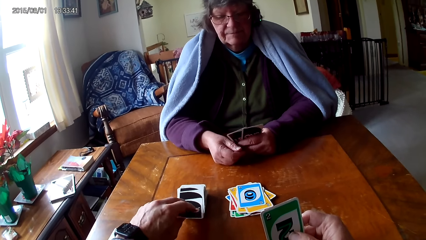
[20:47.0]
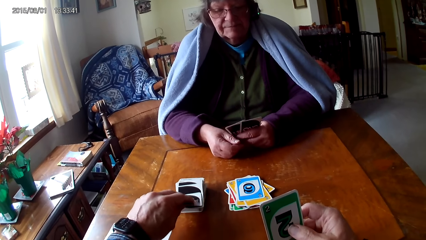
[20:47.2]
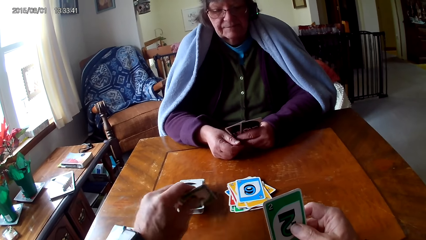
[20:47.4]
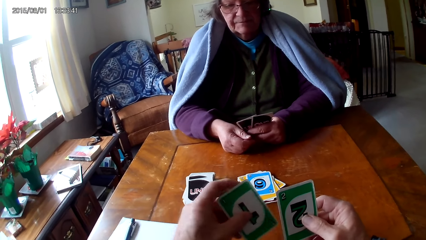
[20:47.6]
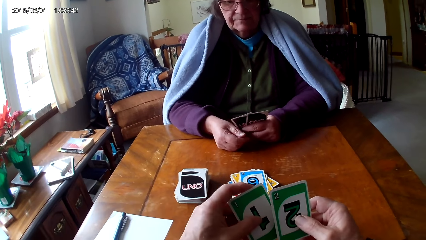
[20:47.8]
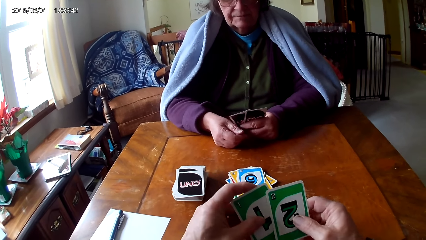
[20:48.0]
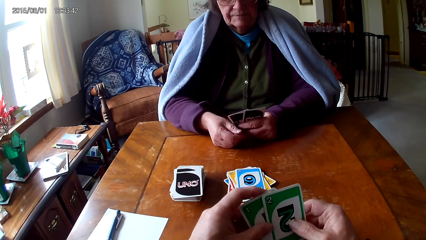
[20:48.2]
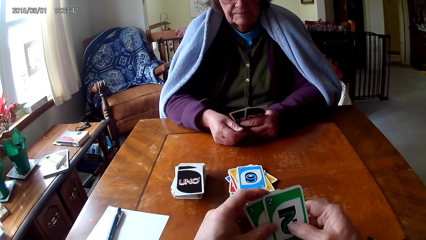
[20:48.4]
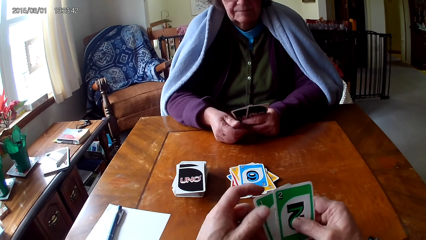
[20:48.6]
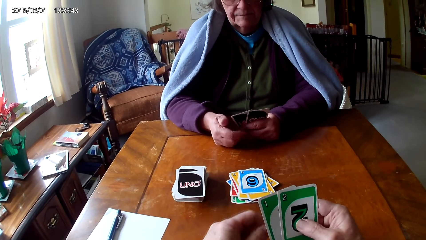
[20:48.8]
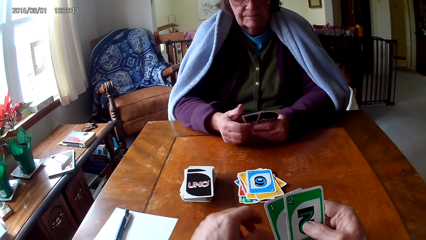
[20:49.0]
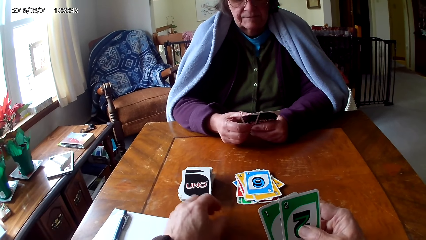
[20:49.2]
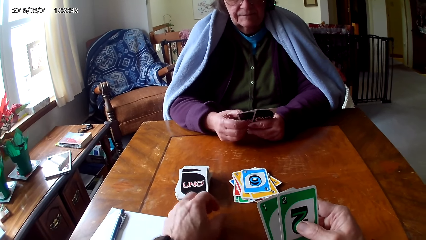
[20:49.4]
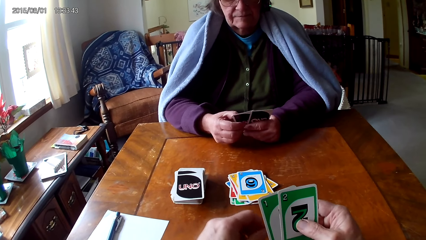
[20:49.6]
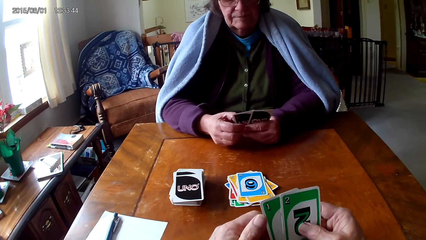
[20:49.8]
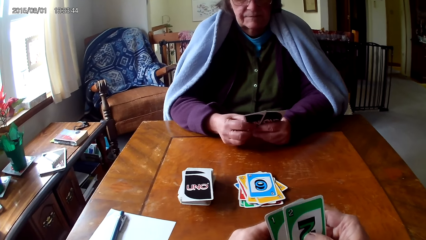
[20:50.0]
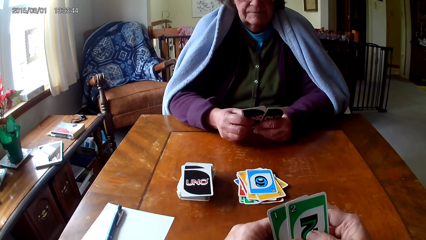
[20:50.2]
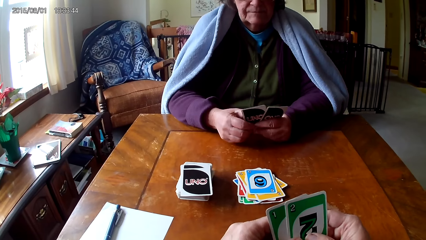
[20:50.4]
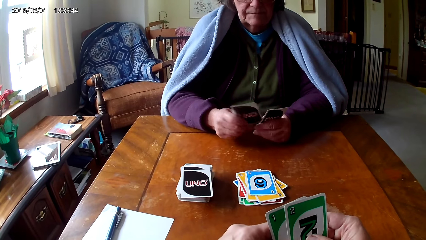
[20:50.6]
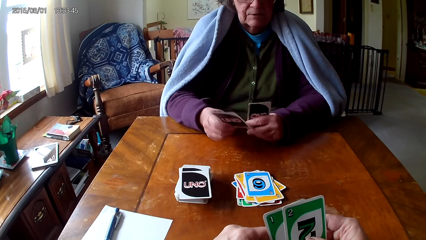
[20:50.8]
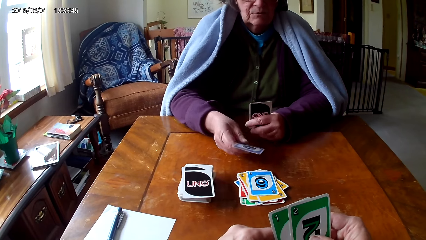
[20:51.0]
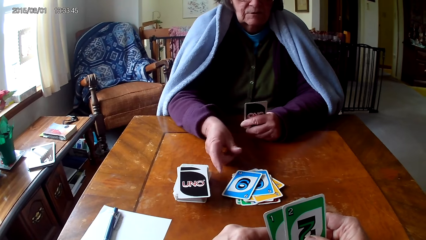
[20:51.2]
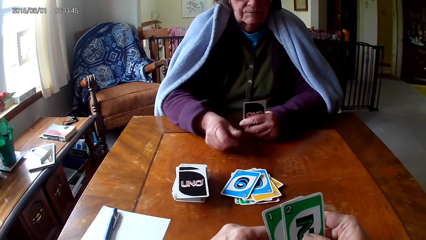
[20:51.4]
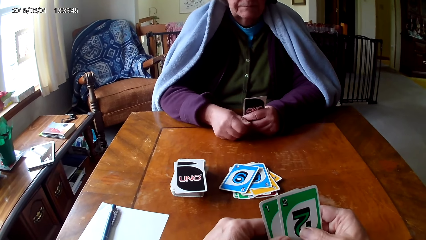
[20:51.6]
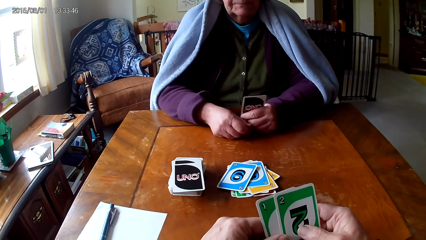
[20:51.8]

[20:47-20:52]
The camera wearer holds cards with hands. A woman picks a card on the other hand and puts down the card.

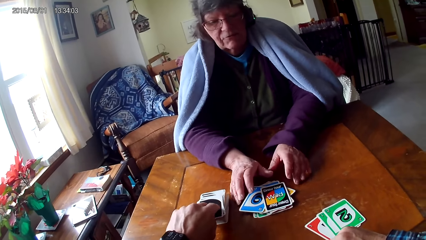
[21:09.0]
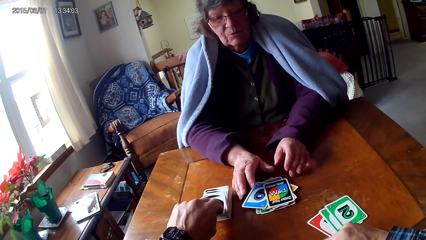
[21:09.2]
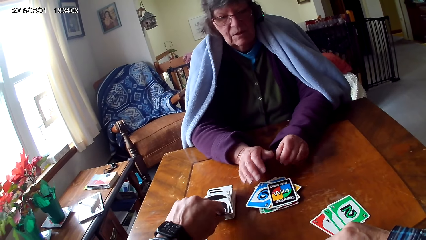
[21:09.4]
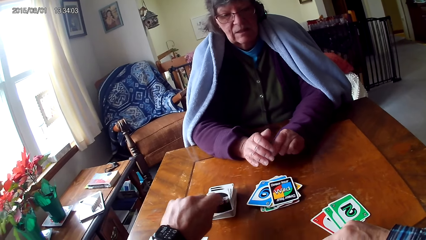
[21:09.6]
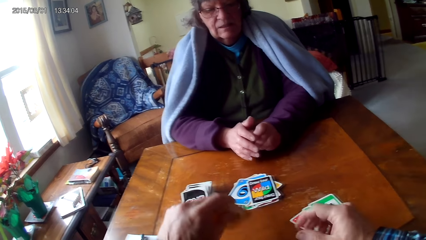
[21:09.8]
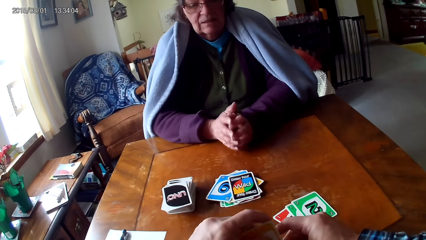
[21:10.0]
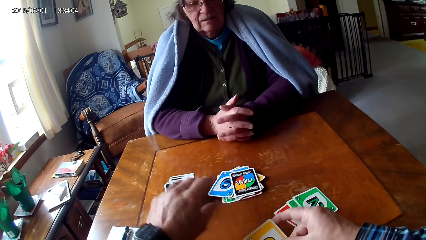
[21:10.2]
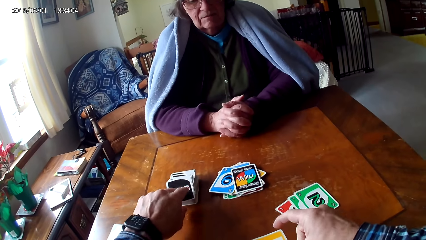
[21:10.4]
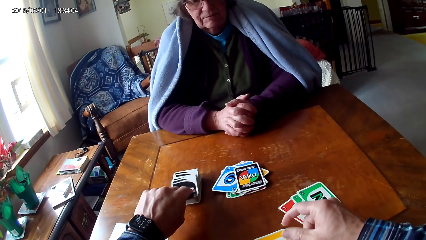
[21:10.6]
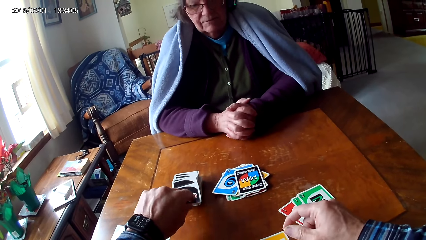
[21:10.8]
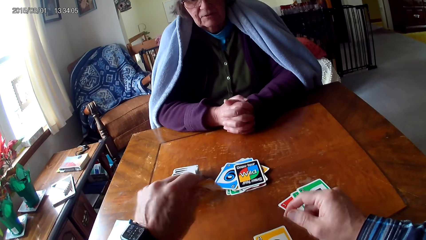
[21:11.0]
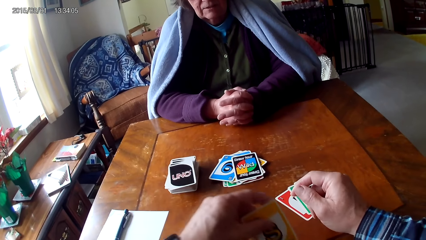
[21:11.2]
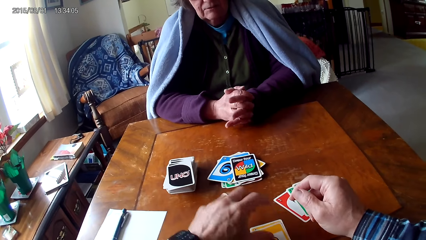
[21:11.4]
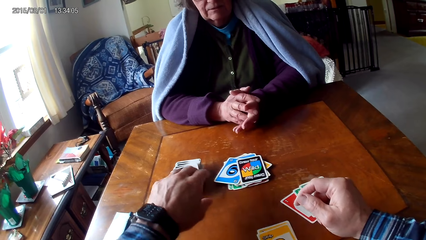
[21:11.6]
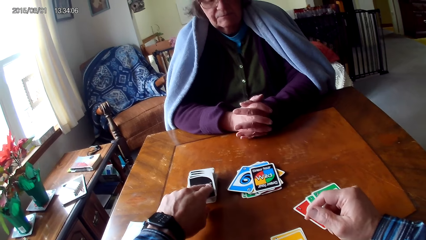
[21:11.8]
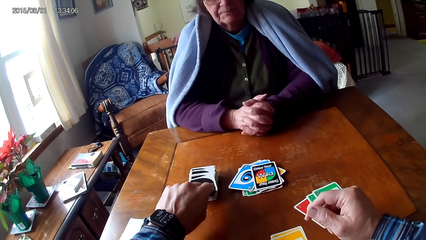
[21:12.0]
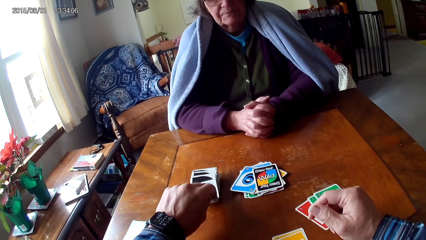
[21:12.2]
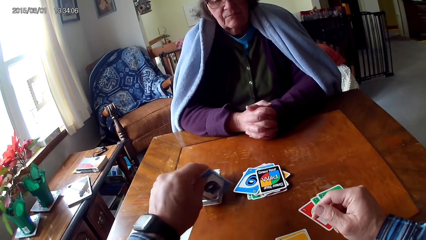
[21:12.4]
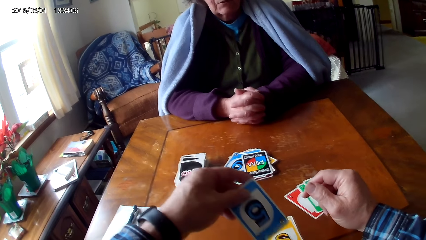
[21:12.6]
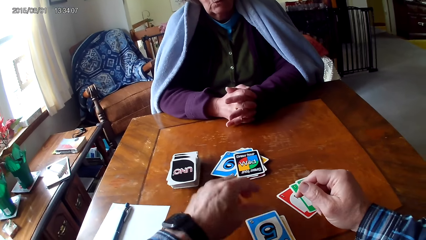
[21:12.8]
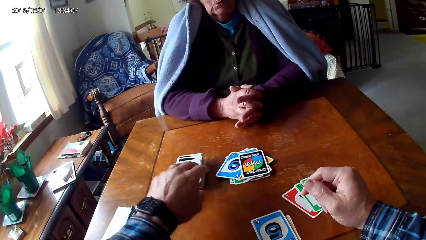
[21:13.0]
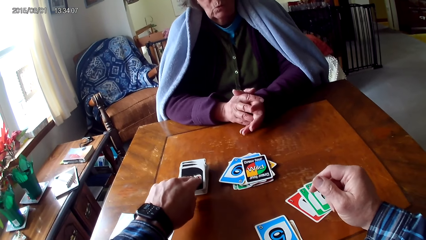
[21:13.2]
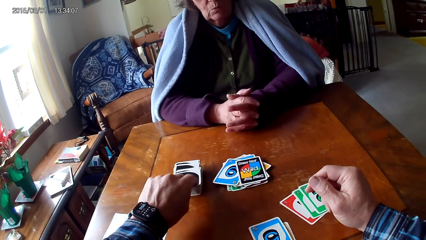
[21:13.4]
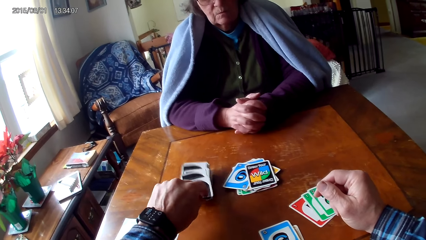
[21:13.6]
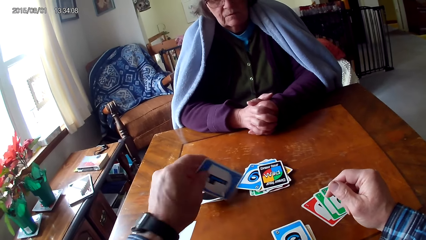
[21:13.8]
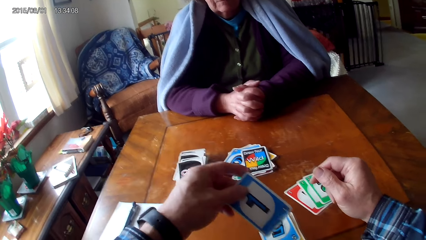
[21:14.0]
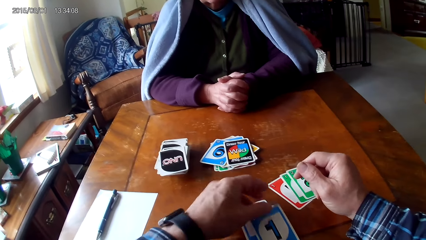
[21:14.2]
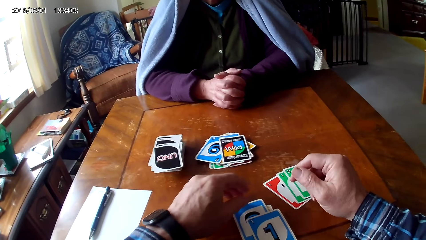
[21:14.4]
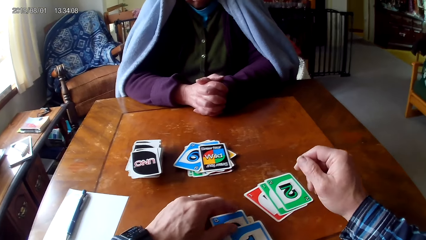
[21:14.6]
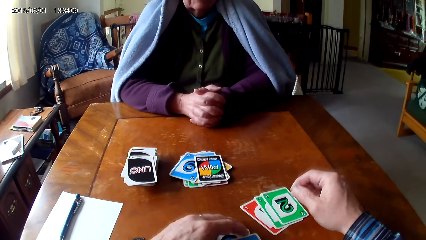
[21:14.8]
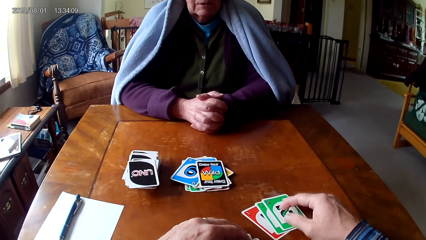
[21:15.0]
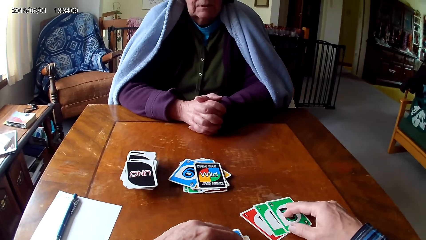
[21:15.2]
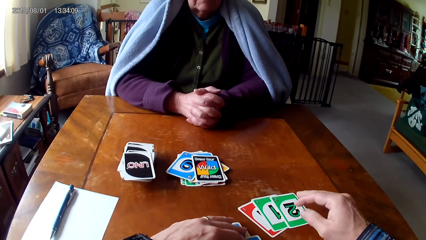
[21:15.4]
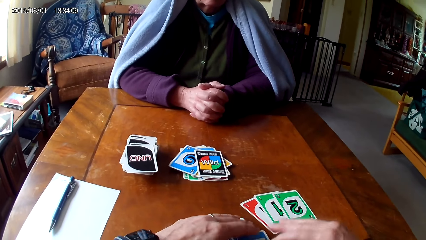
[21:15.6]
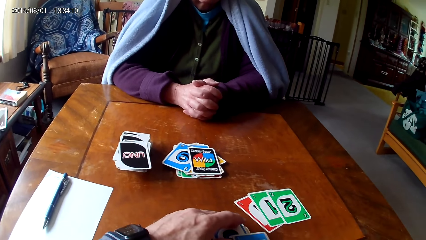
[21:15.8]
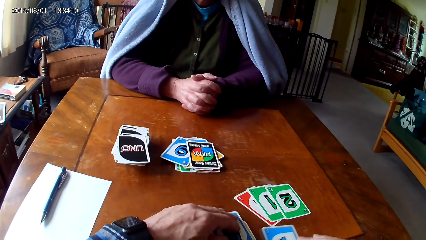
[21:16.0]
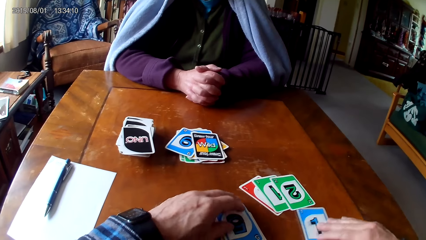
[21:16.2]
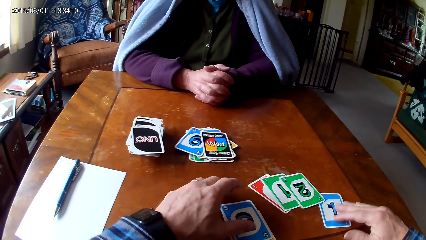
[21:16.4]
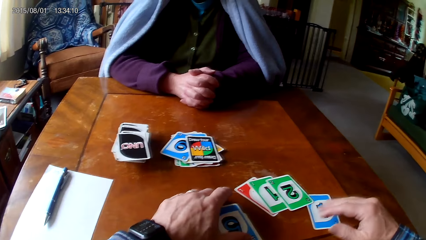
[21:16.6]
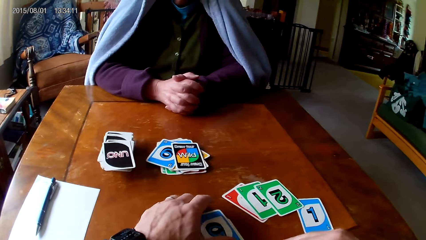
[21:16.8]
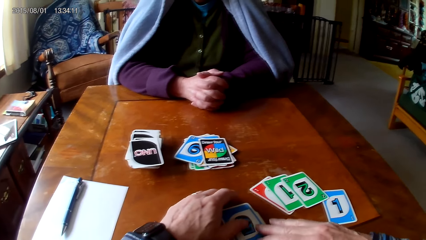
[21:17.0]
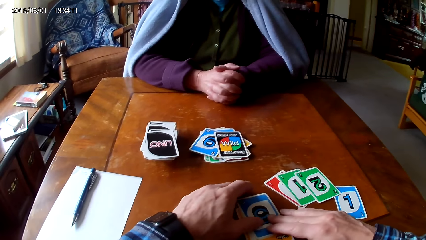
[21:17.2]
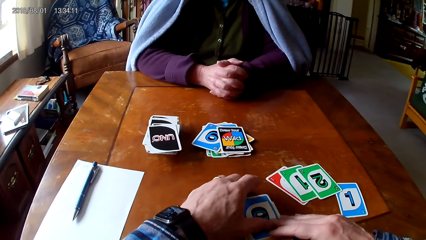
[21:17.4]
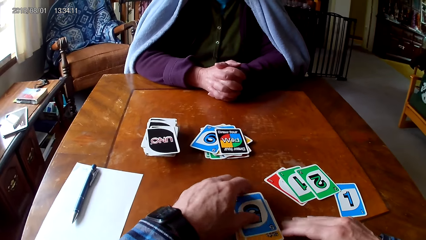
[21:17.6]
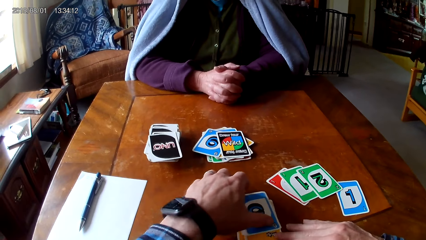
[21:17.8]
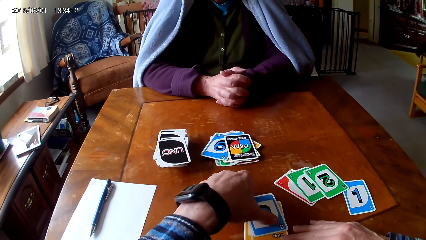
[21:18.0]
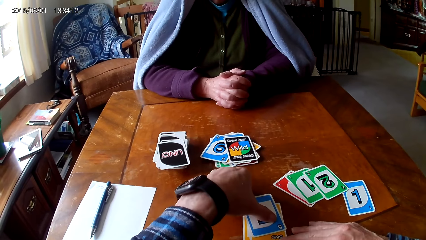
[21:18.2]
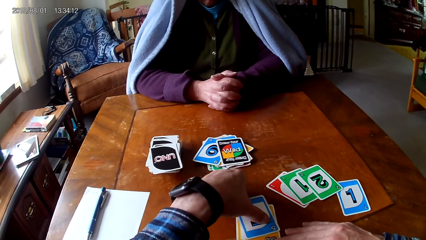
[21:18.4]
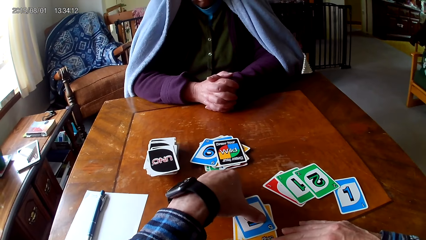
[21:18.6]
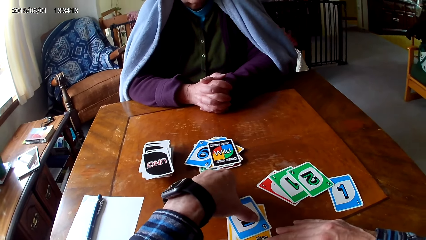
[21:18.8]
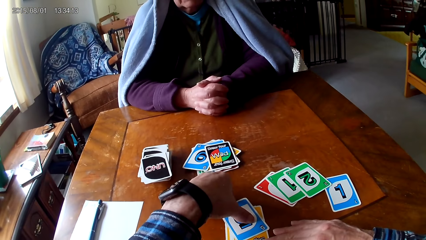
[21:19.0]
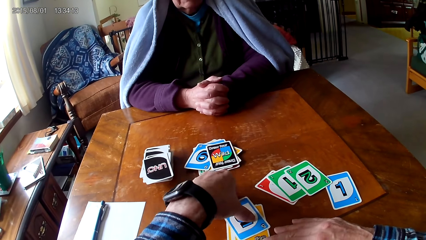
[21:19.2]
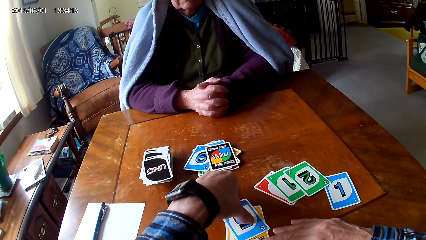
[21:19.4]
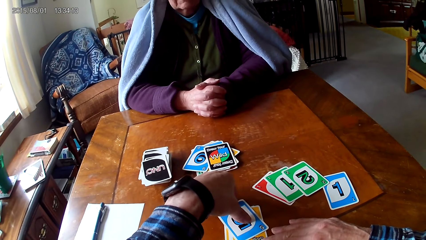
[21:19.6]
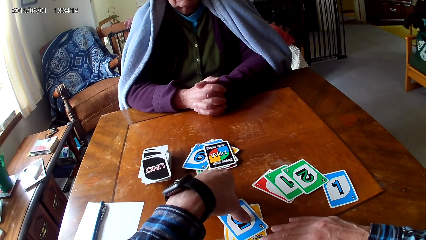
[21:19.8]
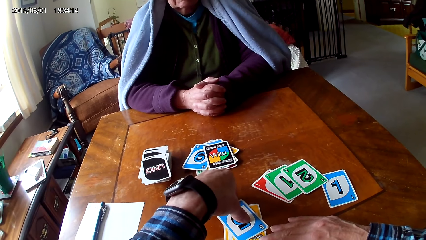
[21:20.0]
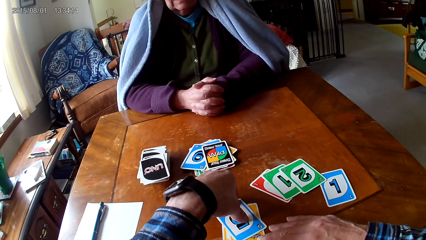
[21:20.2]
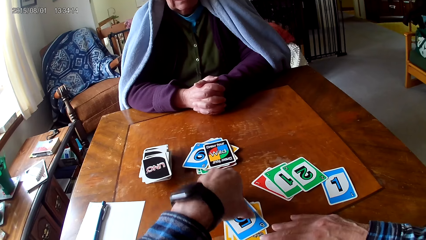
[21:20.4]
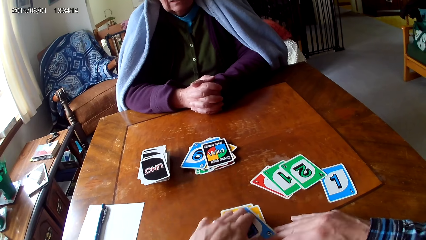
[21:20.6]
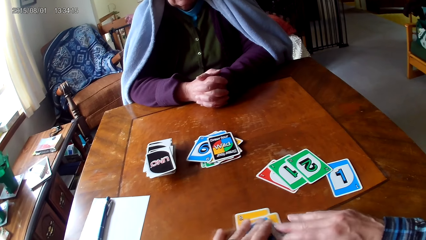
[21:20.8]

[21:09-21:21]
The camera wearer picks a card on a table. They switch the card to the other hand, pick a card on the table, put down a card on the table, pick a card on the table, put down a card on the table, pick a card on the table, put down a card on the table, pick a card on the table, put down a card on the table. They move cards on the table. They arrange the cards on the table.
